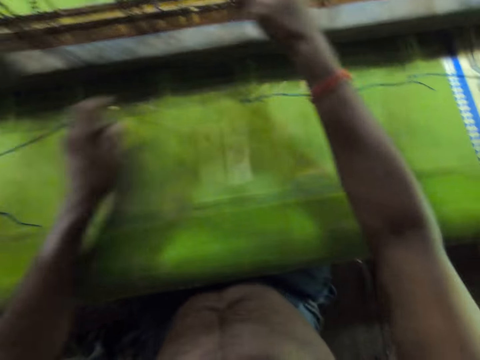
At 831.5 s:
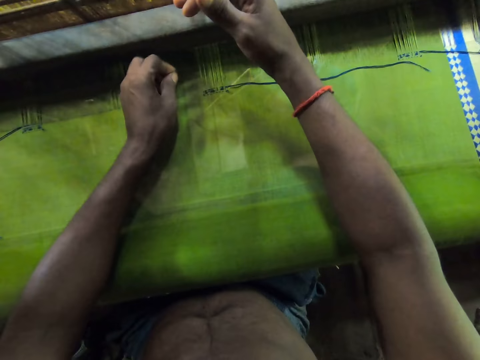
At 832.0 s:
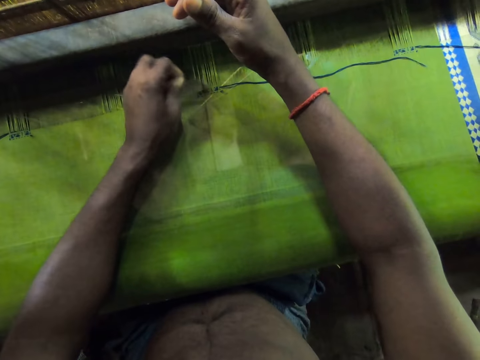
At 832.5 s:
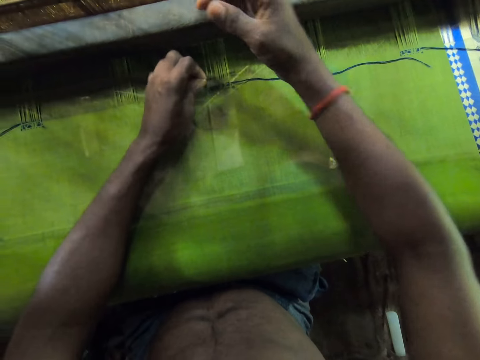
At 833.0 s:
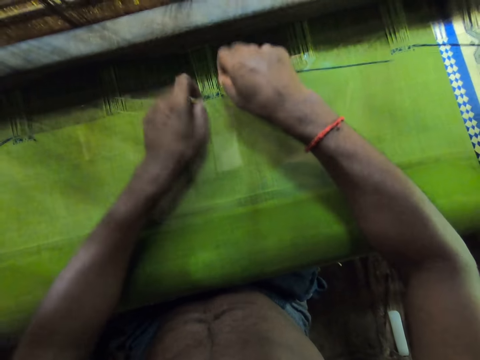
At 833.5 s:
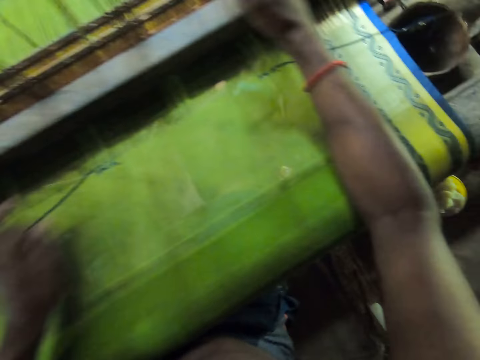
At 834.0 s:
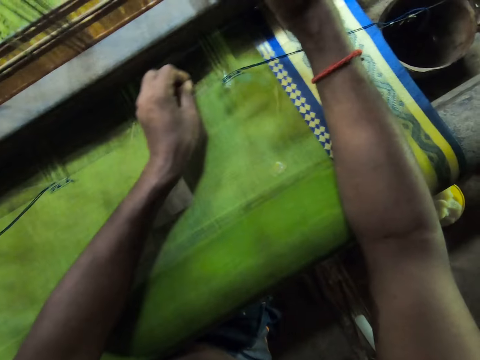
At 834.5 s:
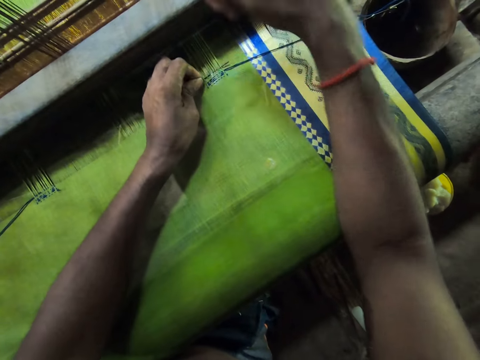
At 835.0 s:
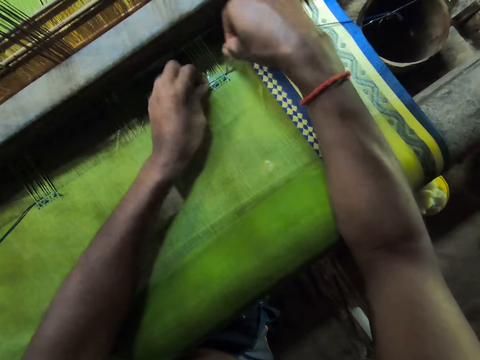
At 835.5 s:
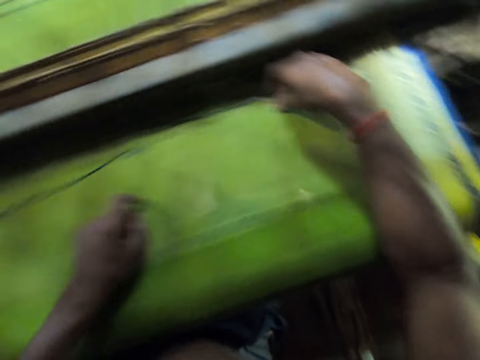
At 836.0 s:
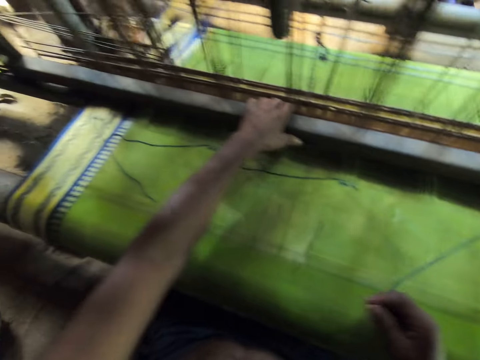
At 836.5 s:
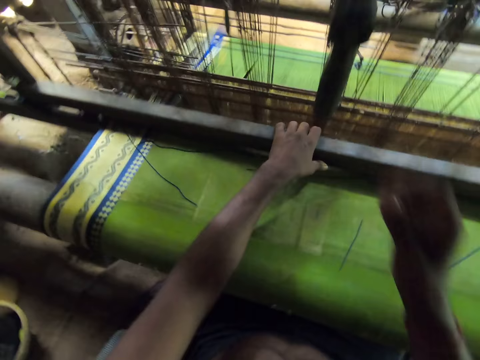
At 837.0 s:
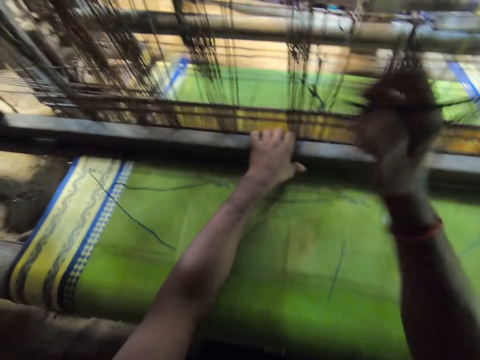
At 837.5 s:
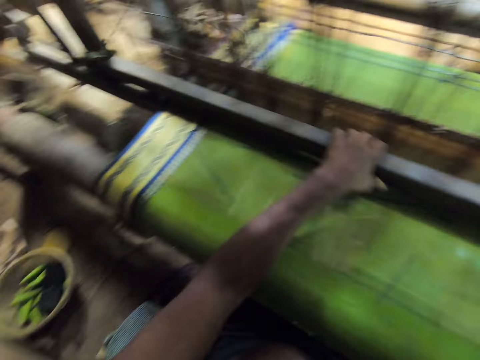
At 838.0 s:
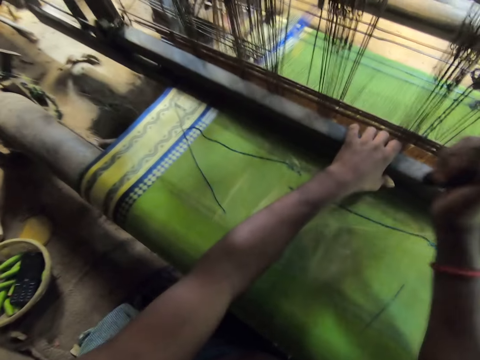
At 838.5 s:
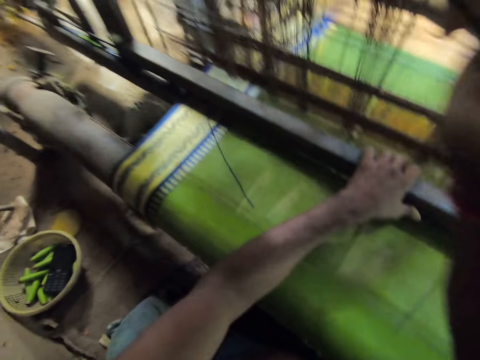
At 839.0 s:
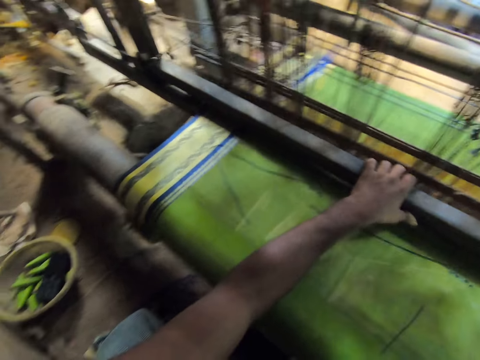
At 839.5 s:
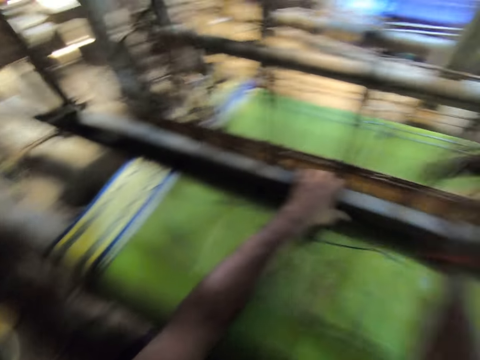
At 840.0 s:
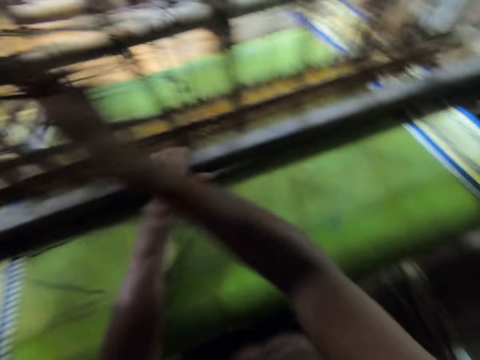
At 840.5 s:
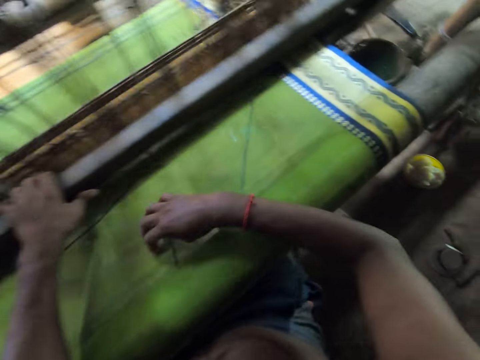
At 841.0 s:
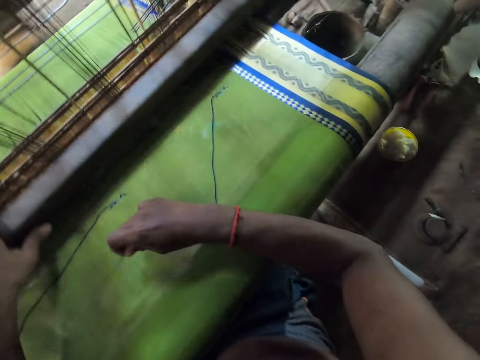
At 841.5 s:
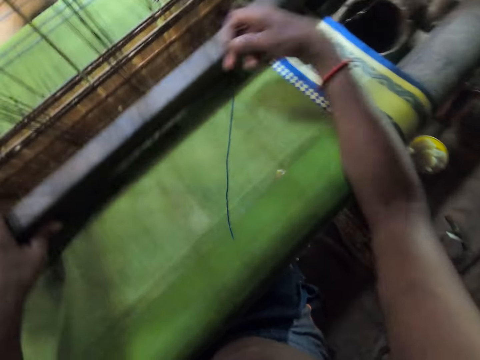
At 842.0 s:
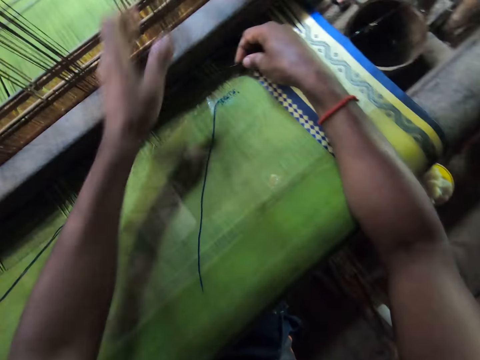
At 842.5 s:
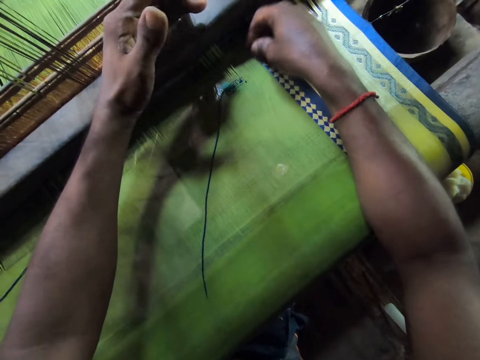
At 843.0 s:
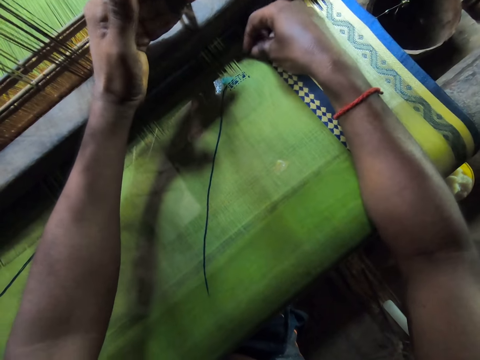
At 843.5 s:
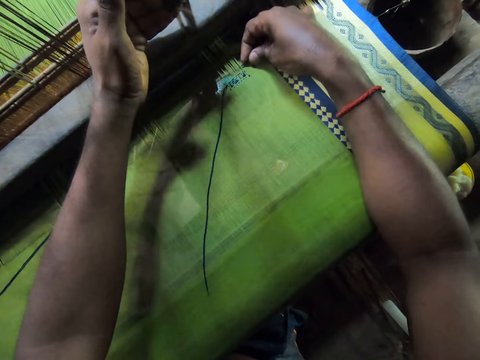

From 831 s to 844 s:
The camera wearer talks to a person. He inserts the needle in the warp with his left hand. He holds the thread on the warp with his right hand. He pulls the thread through the warp with the needle in his left hand. The person talks to the camera wearer. The camera wearer inserts the needle in the warp with his left hand. He holds the thread on the warp with his right hand. He sews the cloth with the needle. He pulls the thread through the warp with the needle in his left hand. He drops the needle on the fabric with his left hand. He pulls the batten of the loom with his left hand. He pulls the cord of the loom with his right hand. He operates the machine. He picks the needle from the fabric with his right hand. He holds threads on the loom with his left hand. He inserts the needle in the warp with his right hand.

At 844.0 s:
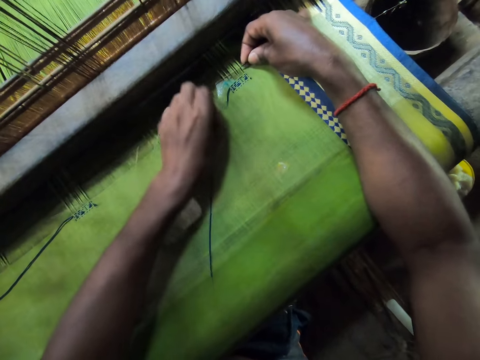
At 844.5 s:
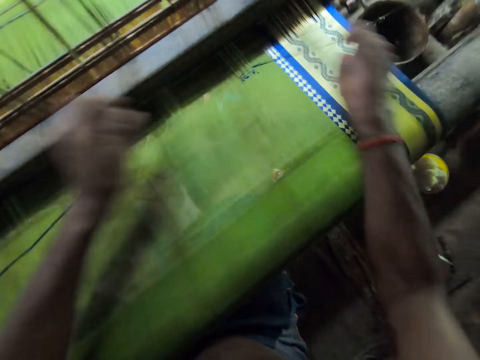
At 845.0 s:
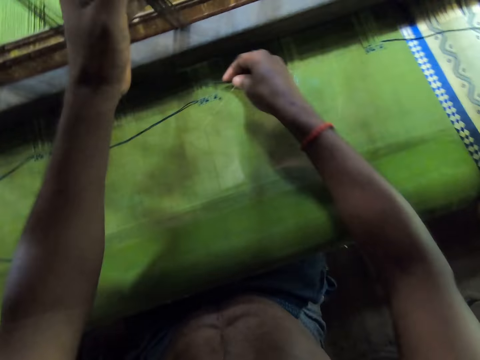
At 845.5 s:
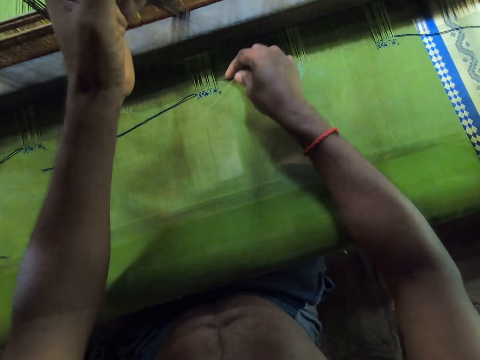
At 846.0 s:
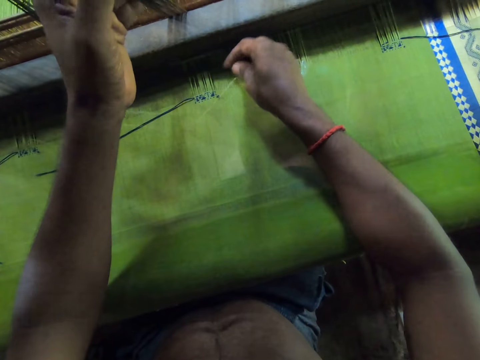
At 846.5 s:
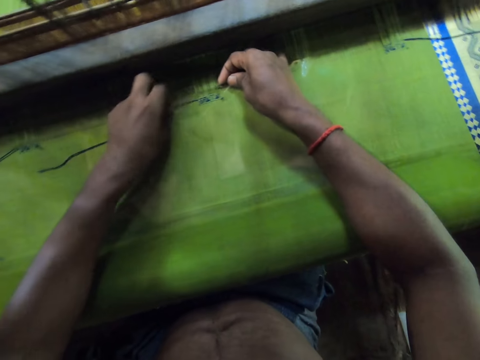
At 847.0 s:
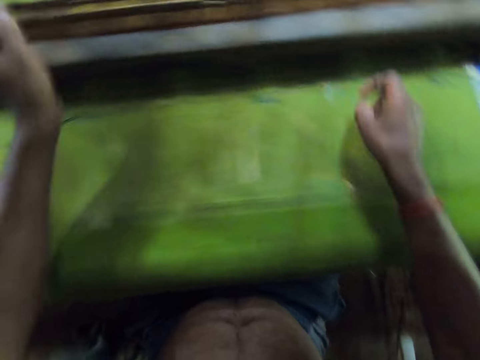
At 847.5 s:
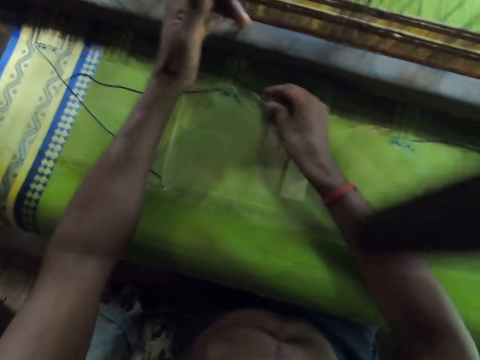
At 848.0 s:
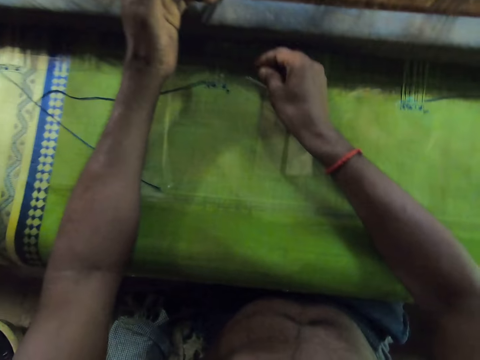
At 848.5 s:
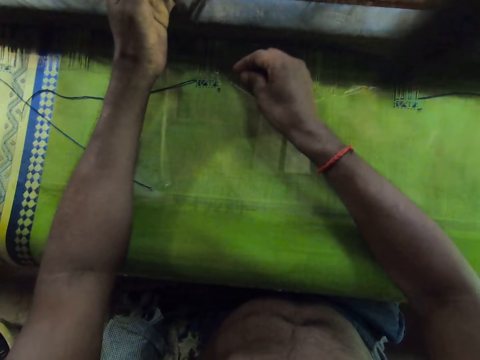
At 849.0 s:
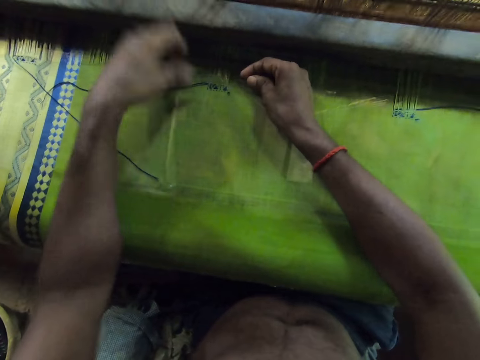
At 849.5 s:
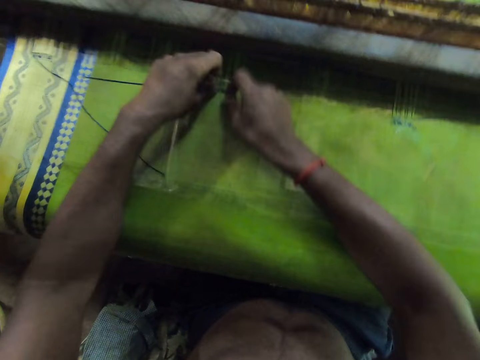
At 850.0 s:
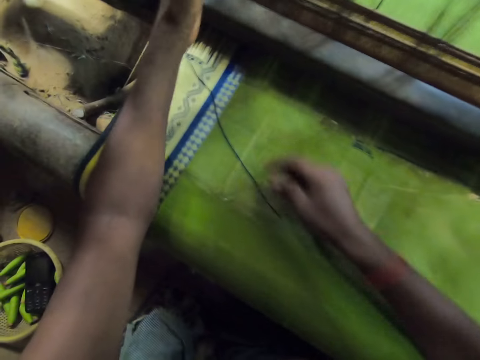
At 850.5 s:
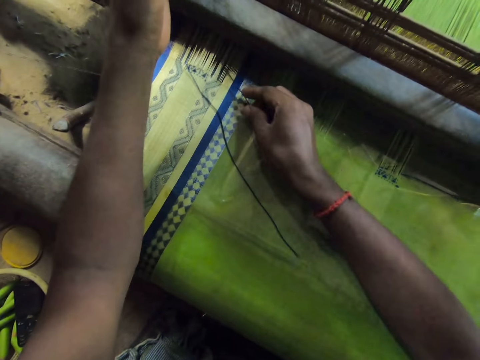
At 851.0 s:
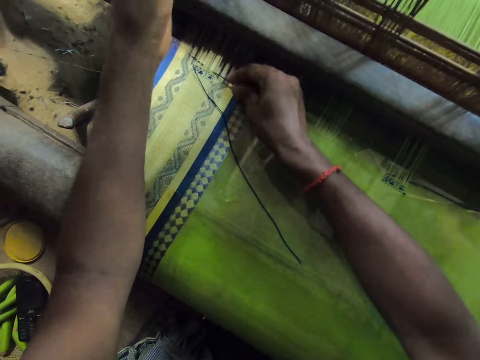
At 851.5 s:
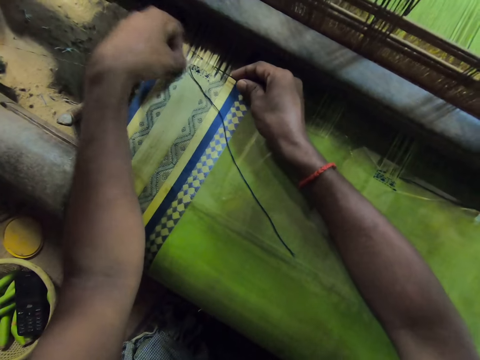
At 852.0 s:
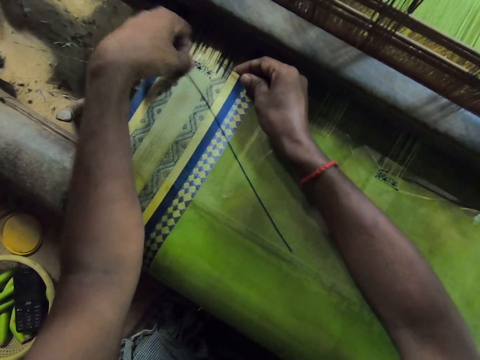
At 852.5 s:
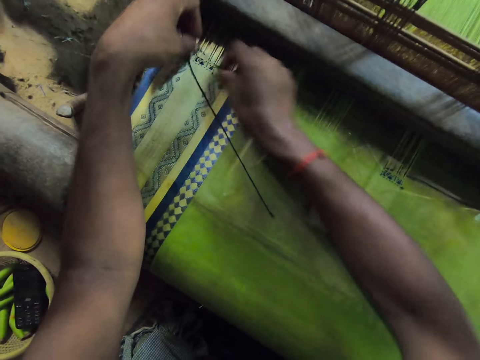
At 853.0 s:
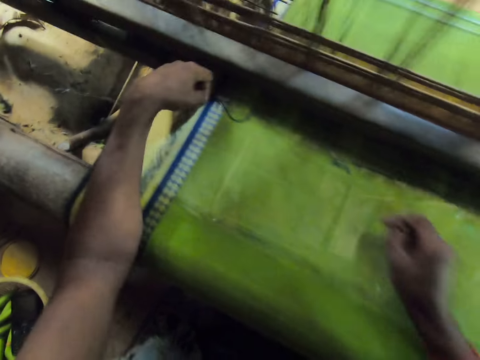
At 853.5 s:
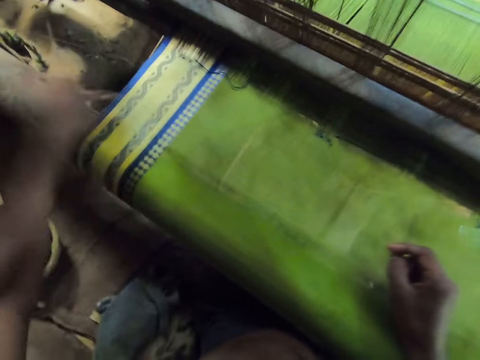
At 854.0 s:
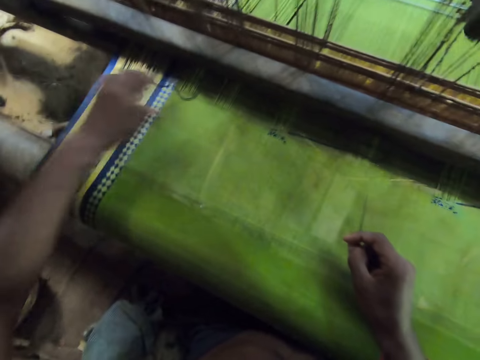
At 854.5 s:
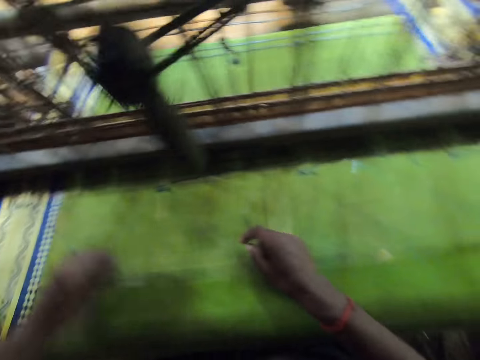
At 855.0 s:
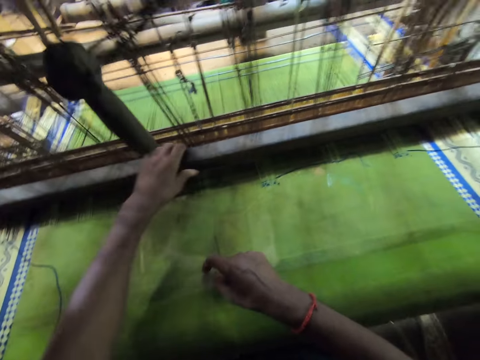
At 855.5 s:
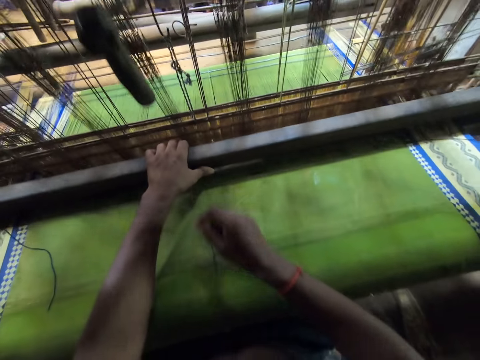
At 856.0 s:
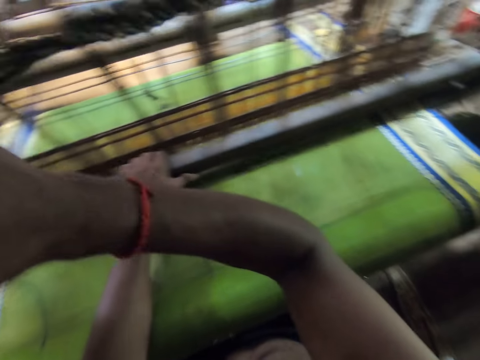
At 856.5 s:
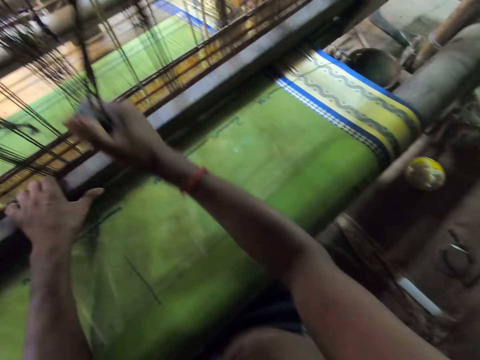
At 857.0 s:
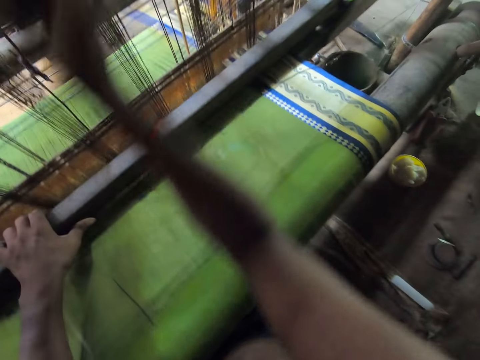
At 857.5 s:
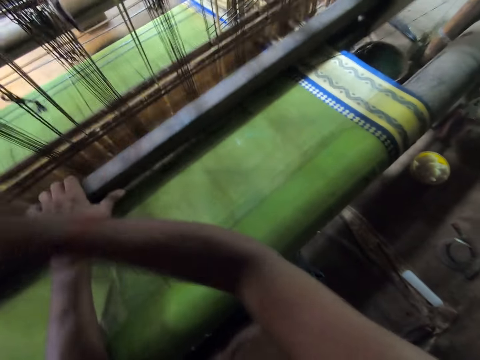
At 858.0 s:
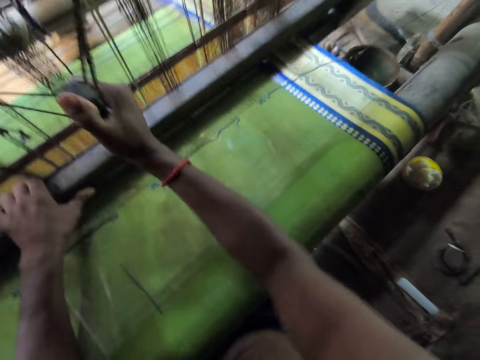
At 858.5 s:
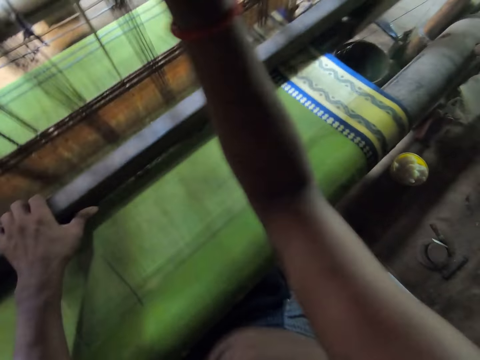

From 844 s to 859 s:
The camera wearer holds the thread on the warp with his left hand. He pulls the thread through the warp with the needle in his right hand. He holds threads on the loom with his left hand. He sews the cloth with the needle. He inserts the needle in the warp with his right hand. He holds the thread on the warp with his left hand. He pulls the thread through the warp with the needle in his right hand. He holds threads on the loom with his left hand. He inserts the needle in the warp with his right hand. He holds the thread on the warp with his left hand. He pulls the thread through the warp with the needle in his right hand. He inserts the needle in the warp with his right hand. He holds the thread on the warp with his left hand. He pulls the thread through the warp with the needle in his right hand. He dusts the fabric on the loom with his left hand. He drops the needle on the fabric with his right hand. He pulls the batten of the loom with his left hand. He pulls the cord of the loom with his right hand. He operates the machine.
